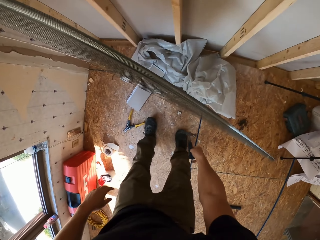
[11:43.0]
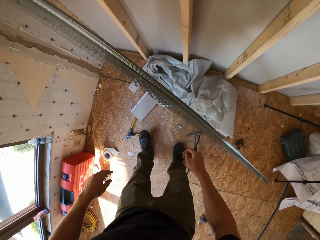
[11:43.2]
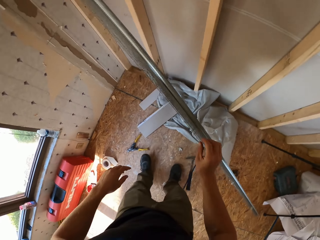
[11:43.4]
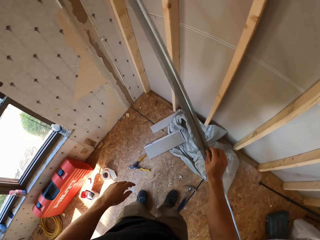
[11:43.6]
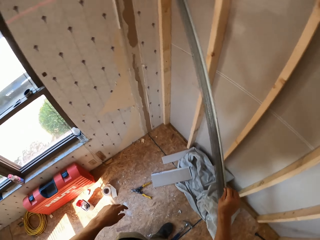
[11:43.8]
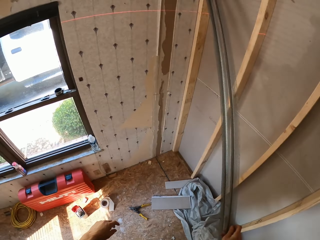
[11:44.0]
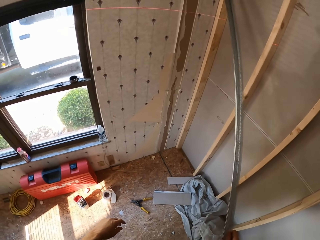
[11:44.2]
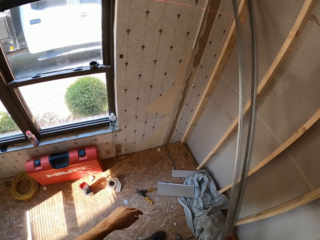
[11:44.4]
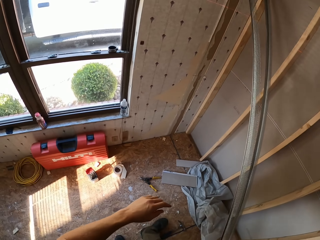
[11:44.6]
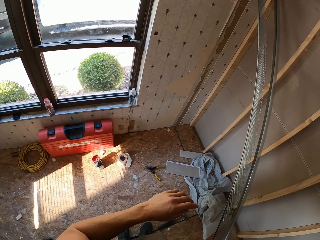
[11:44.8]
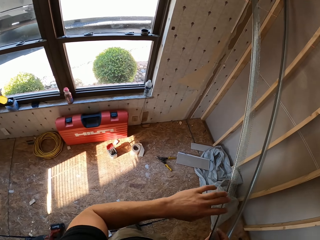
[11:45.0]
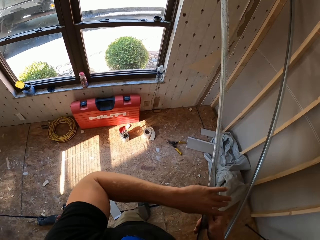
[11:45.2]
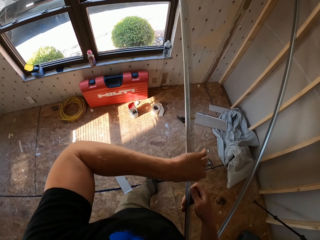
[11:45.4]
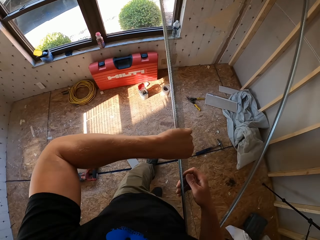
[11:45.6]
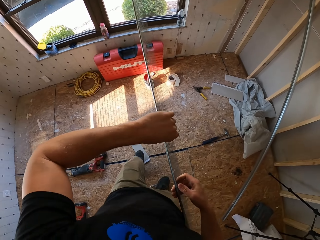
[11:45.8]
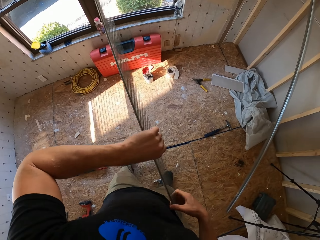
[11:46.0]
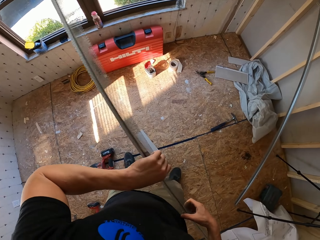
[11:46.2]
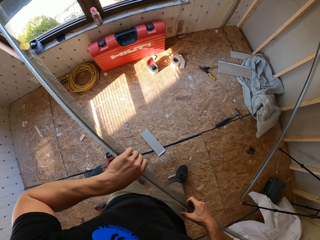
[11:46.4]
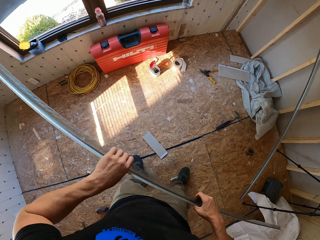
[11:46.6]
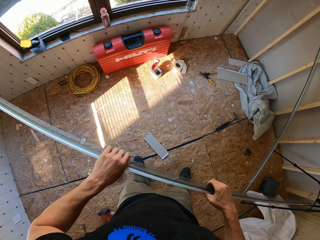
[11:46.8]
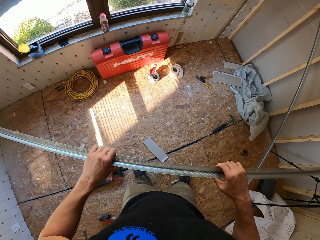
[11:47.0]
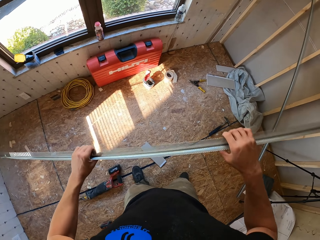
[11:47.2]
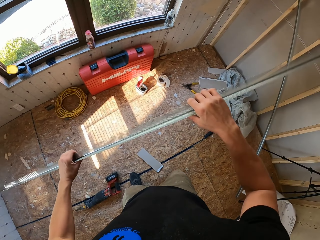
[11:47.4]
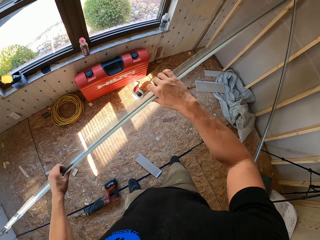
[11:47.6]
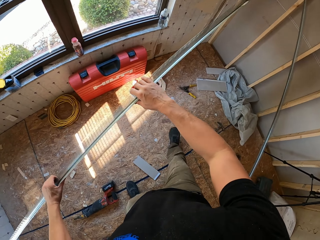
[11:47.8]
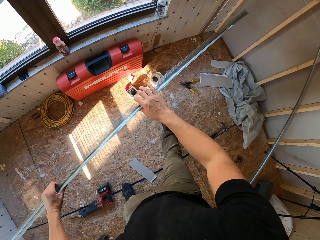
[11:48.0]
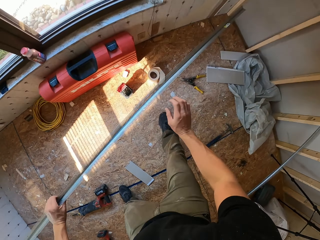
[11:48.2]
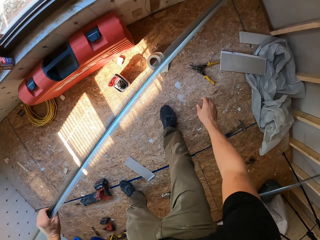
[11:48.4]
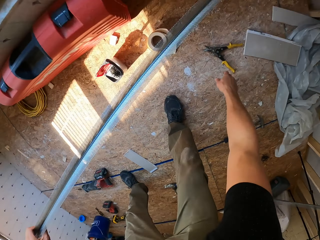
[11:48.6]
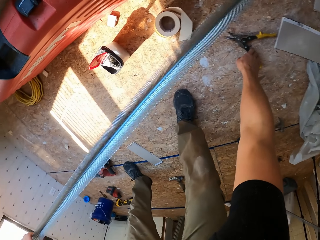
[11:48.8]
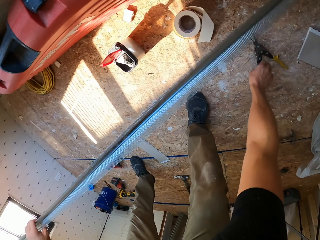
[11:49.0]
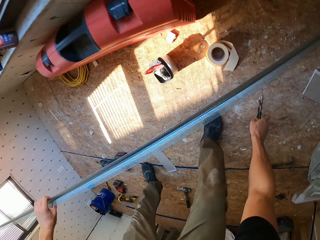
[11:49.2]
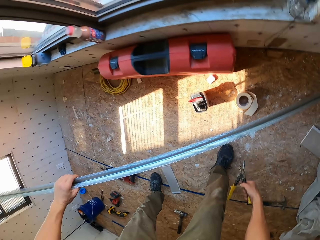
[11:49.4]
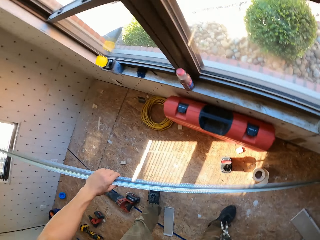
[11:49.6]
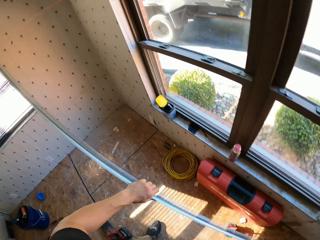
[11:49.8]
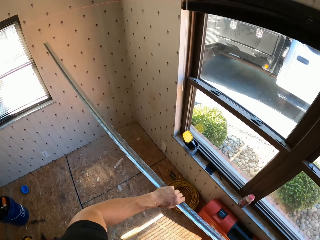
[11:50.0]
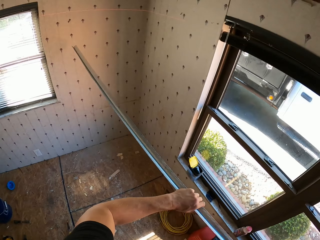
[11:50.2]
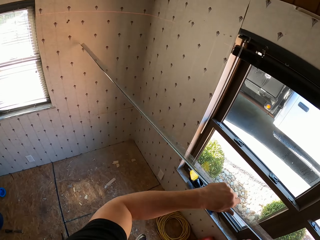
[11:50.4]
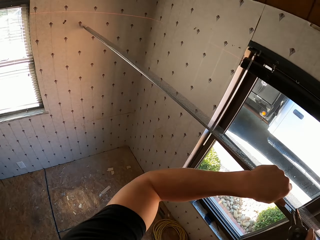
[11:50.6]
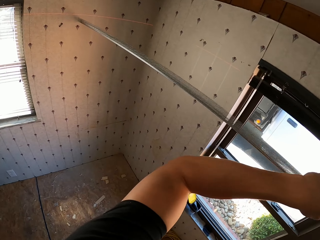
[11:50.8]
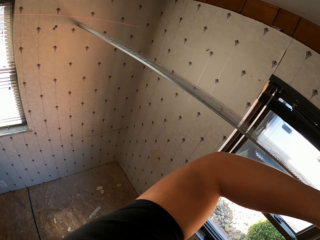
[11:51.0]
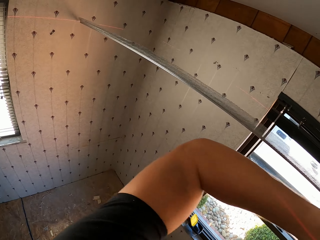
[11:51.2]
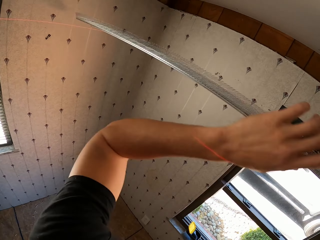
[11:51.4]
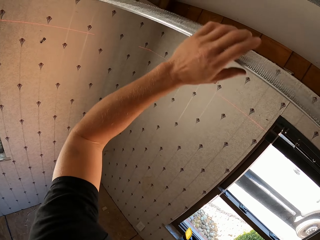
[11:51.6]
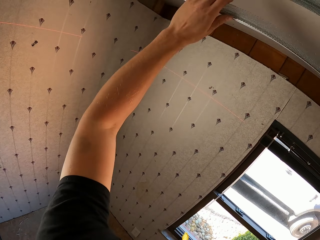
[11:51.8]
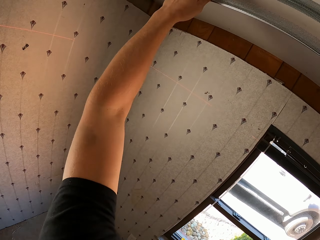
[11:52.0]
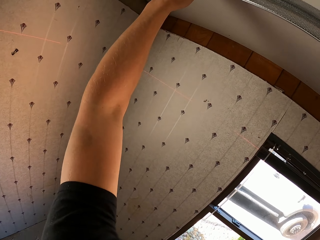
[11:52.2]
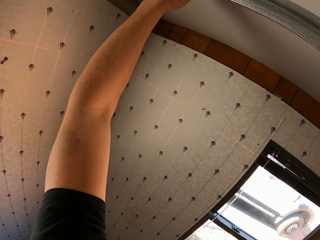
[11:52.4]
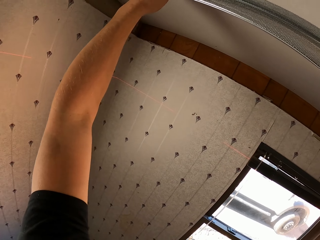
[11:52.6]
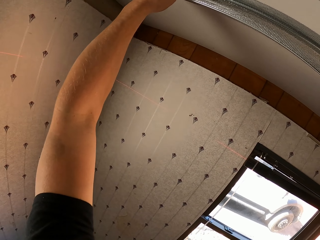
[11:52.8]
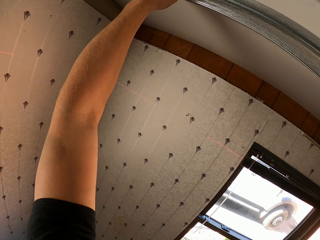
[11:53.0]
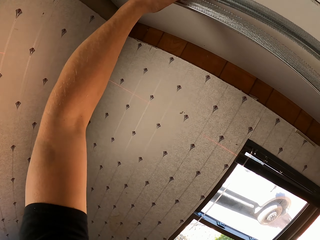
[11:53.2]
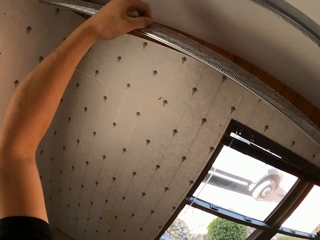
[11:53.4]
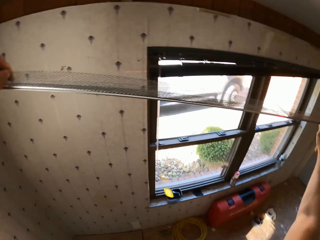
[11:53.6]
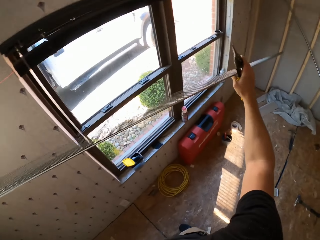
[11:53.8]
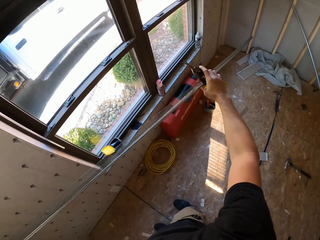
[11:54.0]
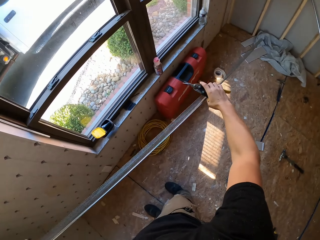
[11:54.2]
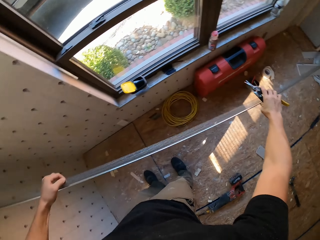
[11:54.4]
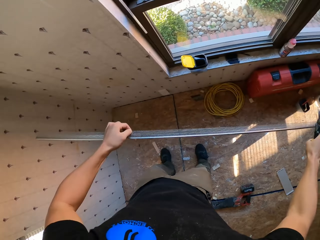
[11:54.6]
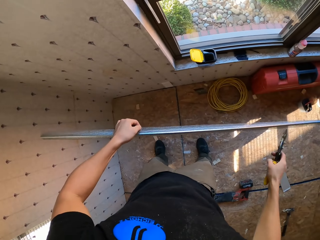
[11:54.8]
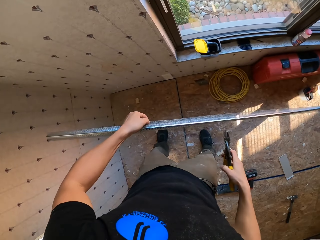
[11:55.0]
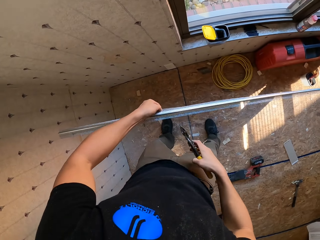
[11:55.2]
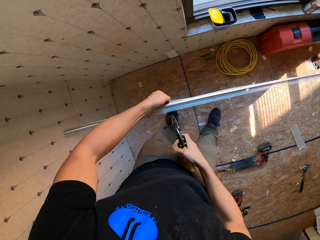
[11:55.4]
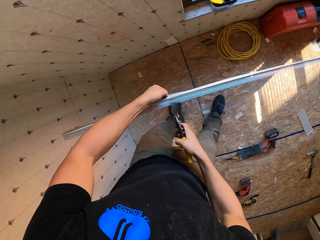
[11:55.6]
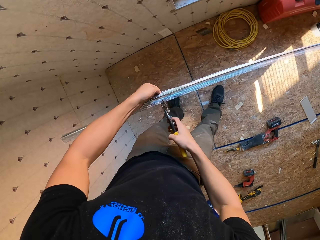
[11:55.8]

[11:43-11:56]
The camera wearer places the stainless steel wire on the wall. They drop the hammer. They pick a piece of stainless steel wire or mesh from the wall. They adjust the mesh. They pick up pliers from the floor. They measure the mesh on the ceiling. They place the stainless steel wire on the ceiling. They adjust the mesh. They remove the stainless steel wire from the ceiling.

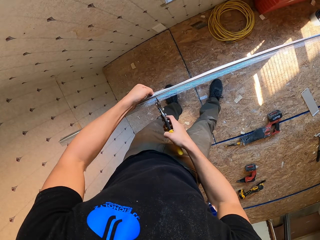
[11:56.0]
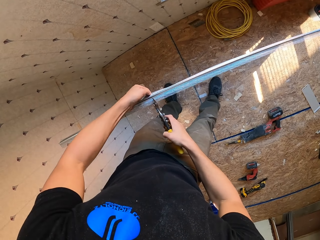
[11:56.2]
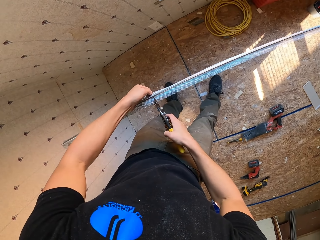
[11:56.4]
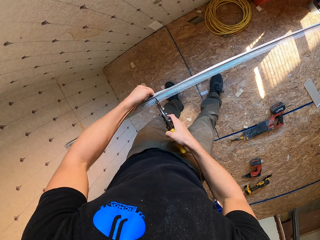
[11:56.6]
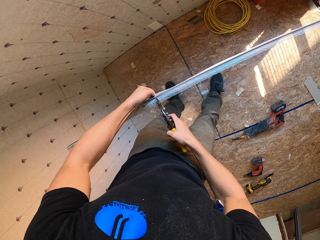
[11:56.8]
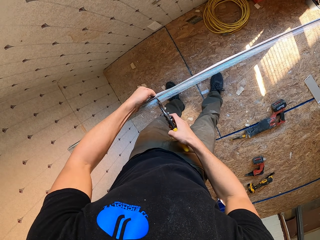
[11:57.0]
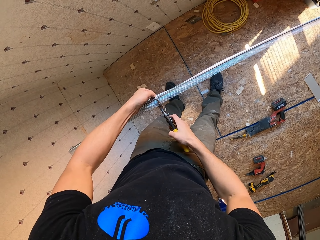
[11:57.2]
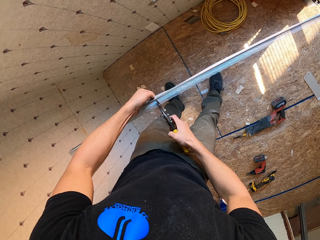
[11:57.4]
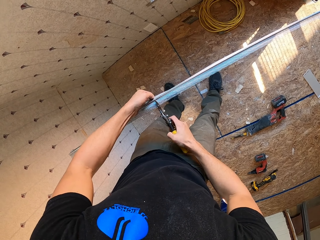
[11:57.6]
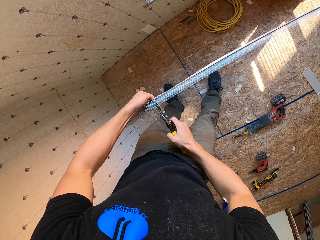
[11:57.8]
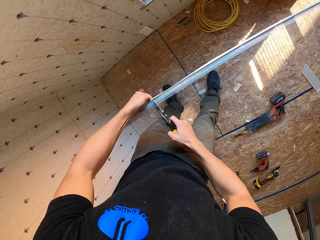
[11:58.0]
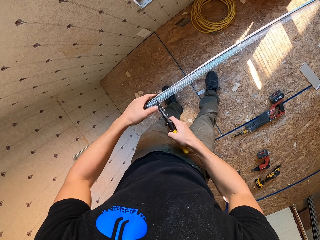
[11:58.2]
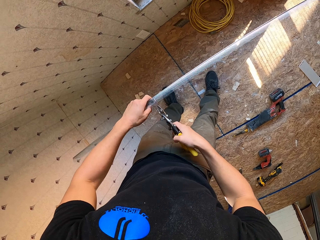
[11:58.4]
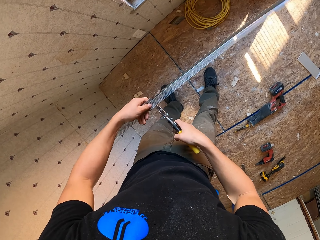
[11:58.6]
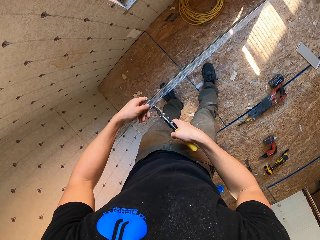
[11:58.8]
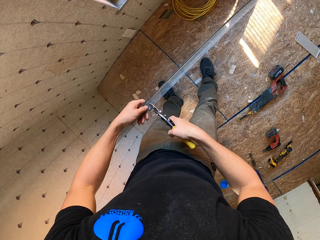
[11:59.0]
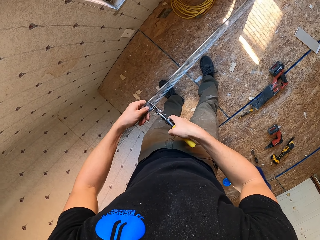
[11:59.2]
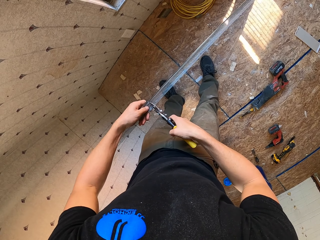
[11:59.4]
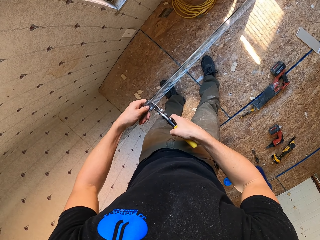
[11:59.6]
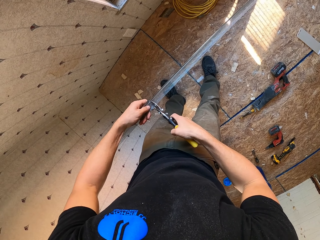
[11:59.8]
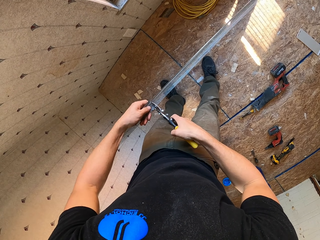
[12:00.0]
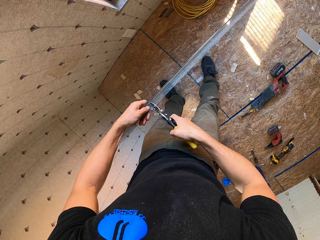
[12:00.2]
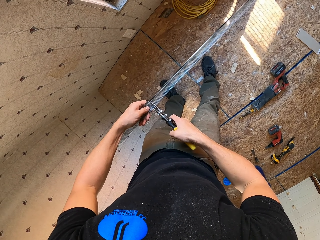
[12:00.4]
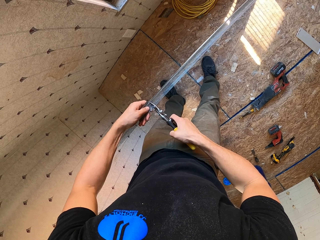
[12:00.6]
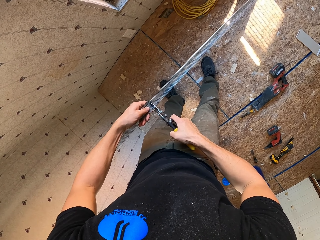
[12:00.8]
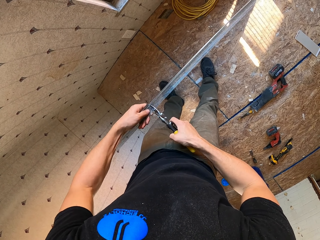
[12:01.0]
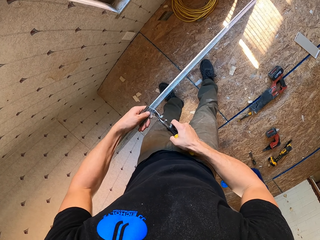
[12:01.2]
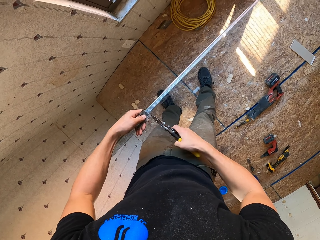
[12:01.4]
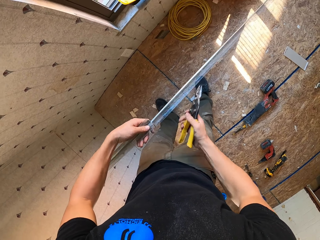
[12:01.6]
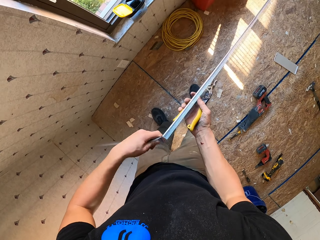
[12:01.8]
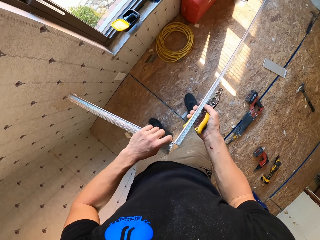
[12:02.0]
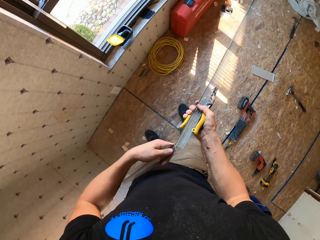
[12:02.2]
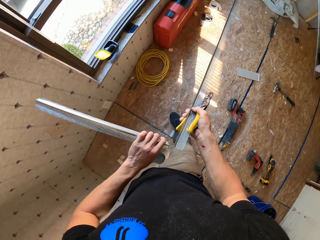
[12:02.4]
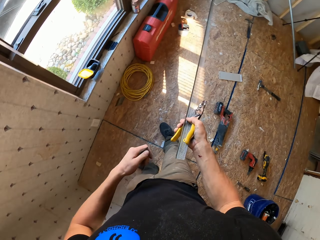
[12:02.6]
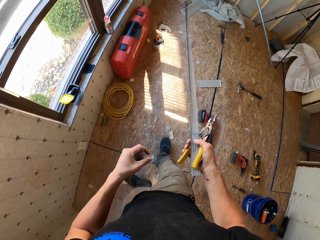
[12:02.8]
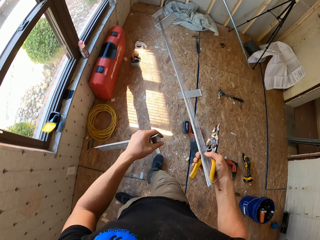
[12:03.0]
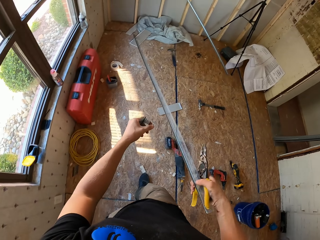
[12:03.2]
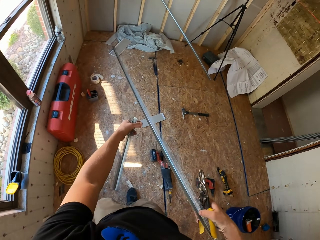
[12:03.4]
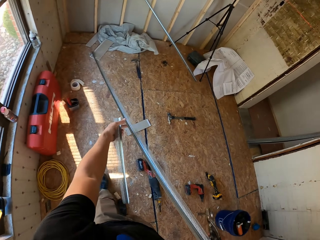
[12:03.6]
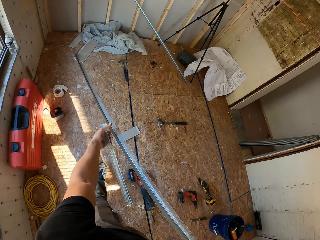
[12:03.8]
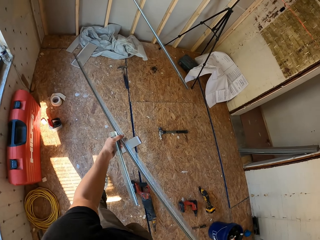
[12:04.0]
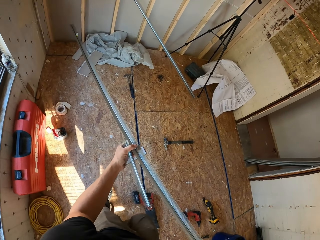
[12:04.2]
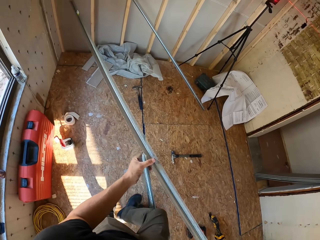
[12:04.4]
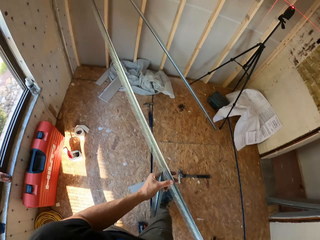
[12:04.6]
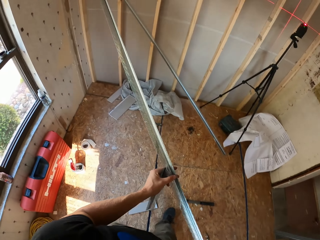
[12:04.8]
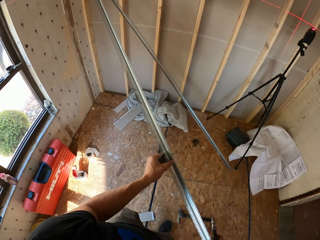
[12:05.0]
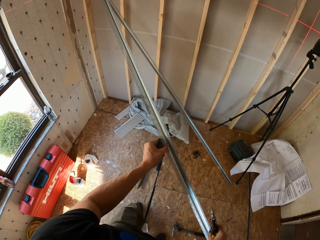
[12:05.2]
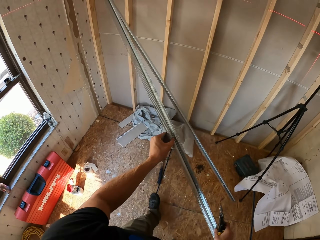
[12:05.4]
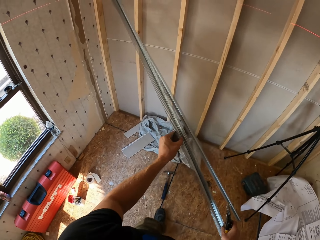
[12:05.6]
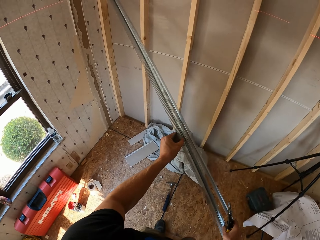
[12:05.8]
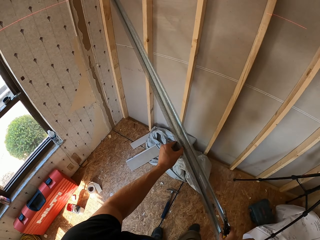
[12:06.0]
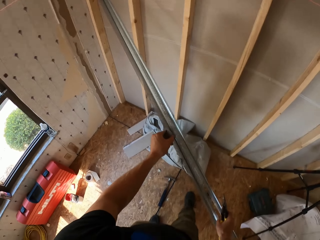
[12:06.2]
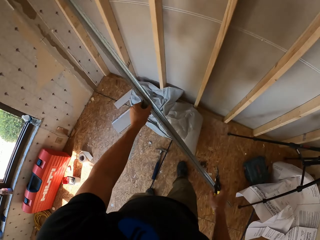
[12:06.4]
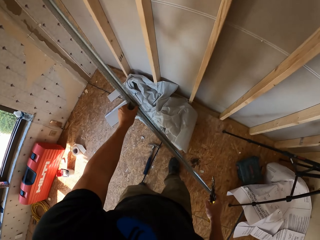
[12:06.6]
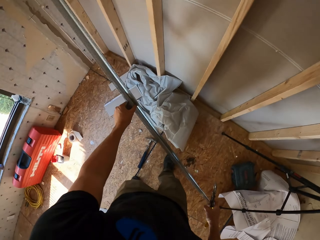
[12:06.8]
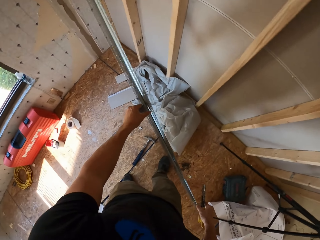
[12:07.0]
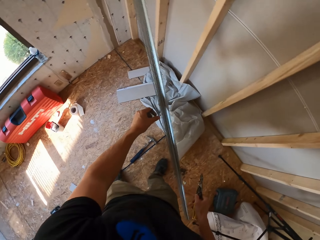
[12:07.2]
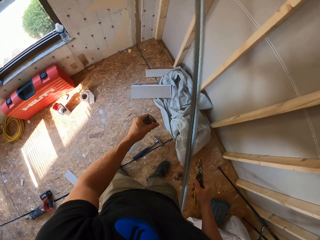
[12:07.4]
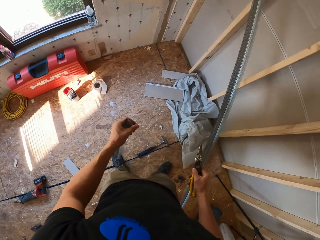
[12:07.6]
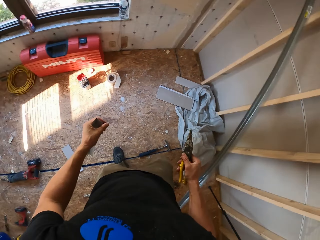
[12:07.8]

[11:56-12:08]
The camera wearer cuts the mesh with the pliers. They pick up the mesh. They walk around in the room. They put the mesh next to another mesh.
